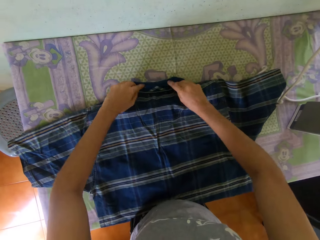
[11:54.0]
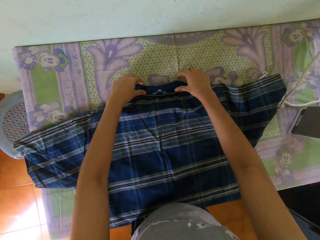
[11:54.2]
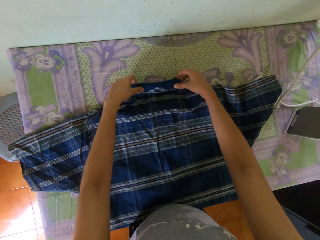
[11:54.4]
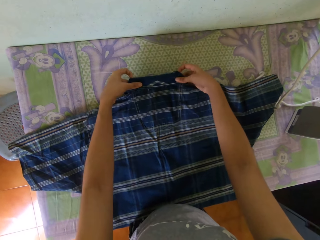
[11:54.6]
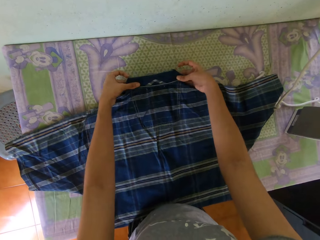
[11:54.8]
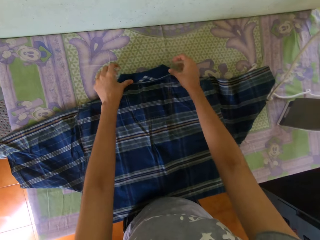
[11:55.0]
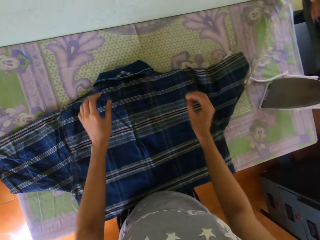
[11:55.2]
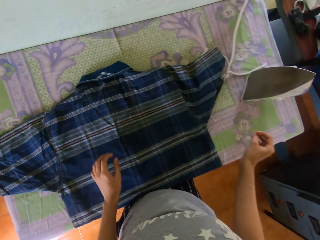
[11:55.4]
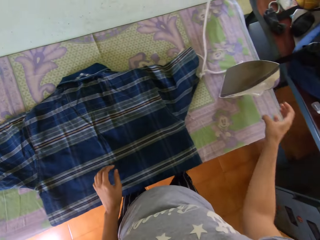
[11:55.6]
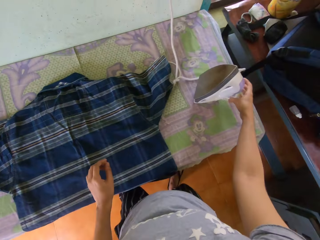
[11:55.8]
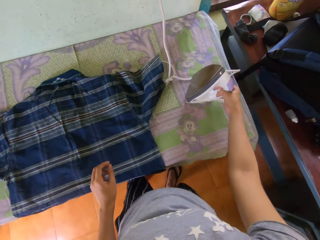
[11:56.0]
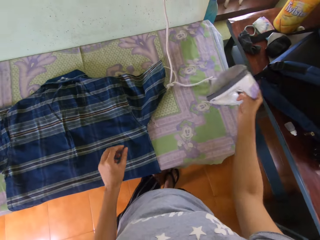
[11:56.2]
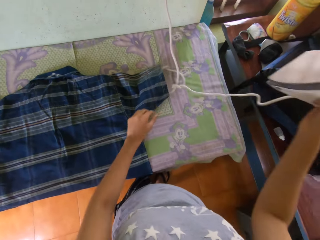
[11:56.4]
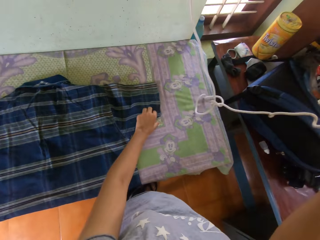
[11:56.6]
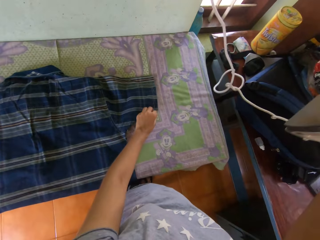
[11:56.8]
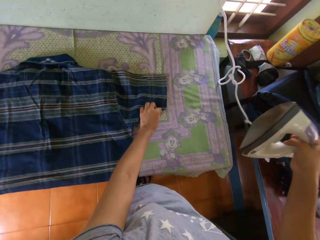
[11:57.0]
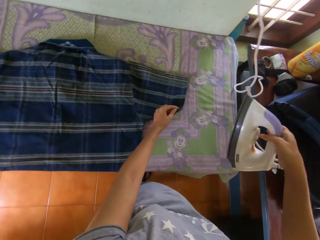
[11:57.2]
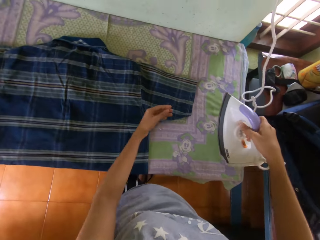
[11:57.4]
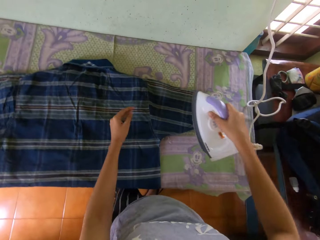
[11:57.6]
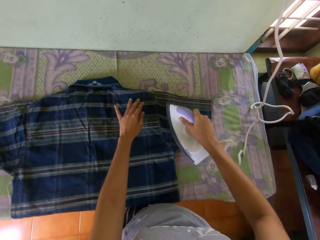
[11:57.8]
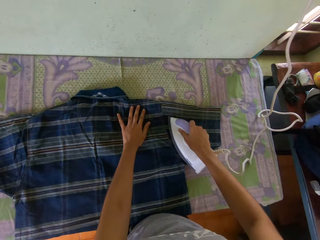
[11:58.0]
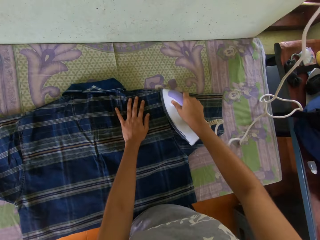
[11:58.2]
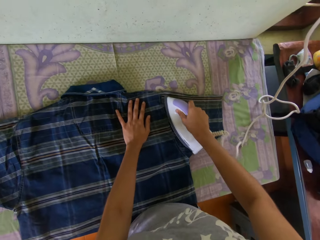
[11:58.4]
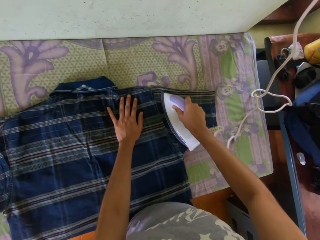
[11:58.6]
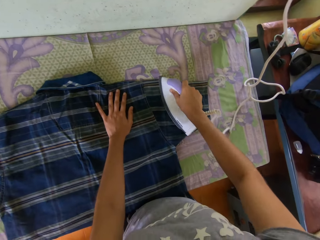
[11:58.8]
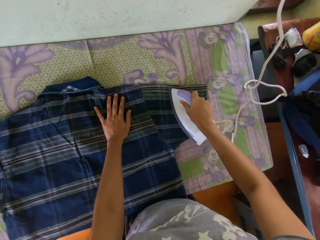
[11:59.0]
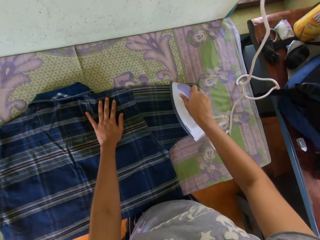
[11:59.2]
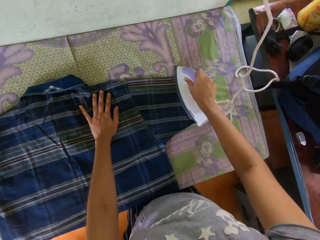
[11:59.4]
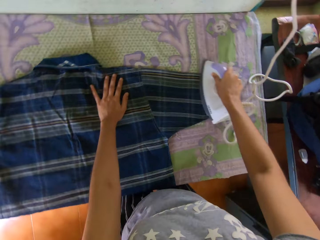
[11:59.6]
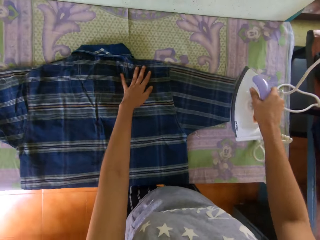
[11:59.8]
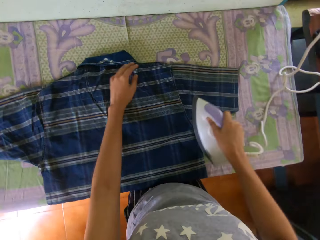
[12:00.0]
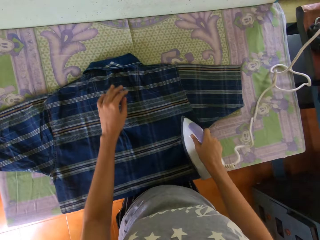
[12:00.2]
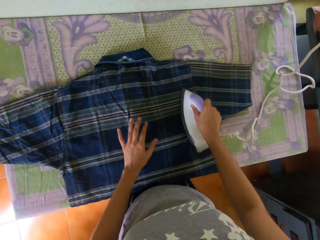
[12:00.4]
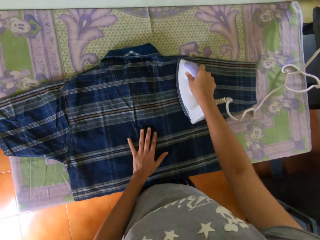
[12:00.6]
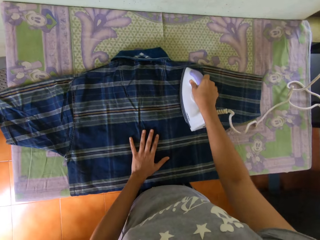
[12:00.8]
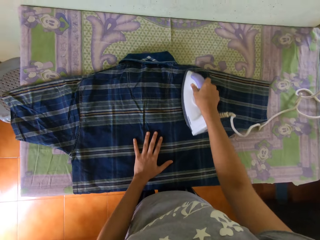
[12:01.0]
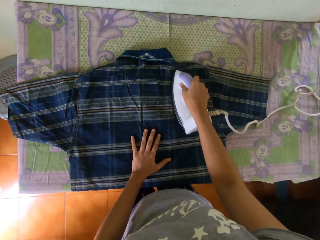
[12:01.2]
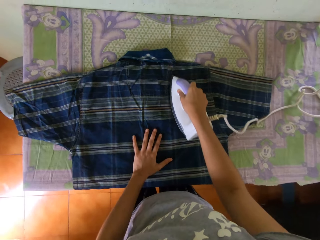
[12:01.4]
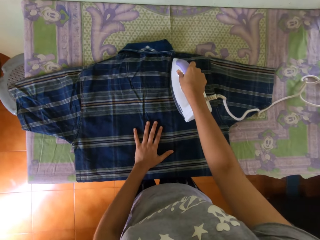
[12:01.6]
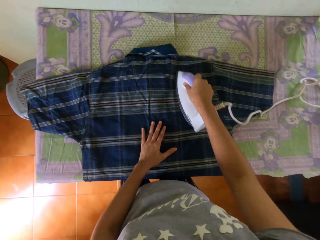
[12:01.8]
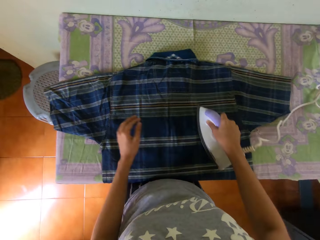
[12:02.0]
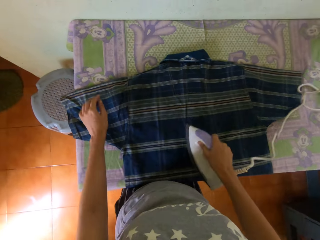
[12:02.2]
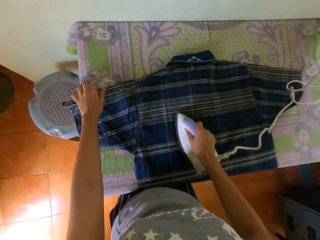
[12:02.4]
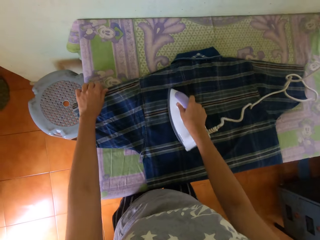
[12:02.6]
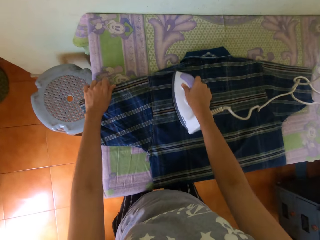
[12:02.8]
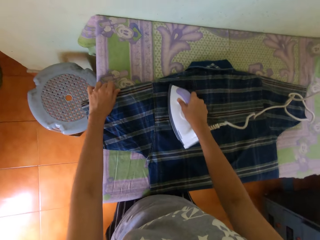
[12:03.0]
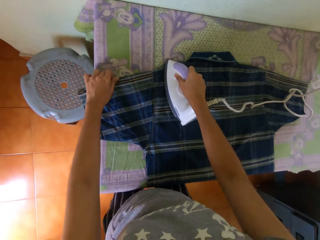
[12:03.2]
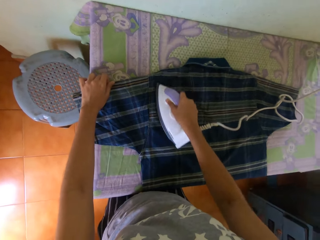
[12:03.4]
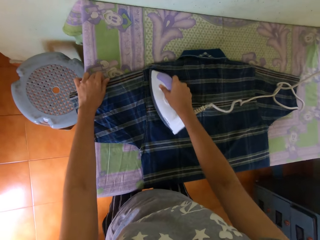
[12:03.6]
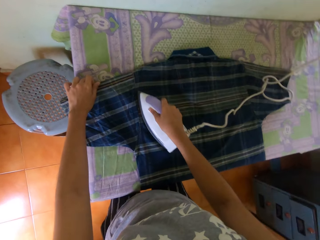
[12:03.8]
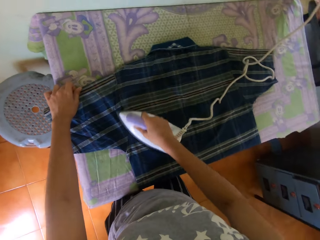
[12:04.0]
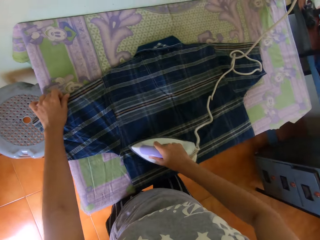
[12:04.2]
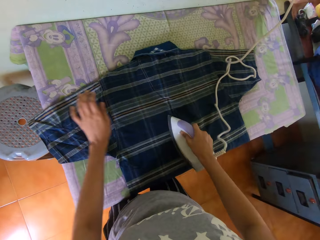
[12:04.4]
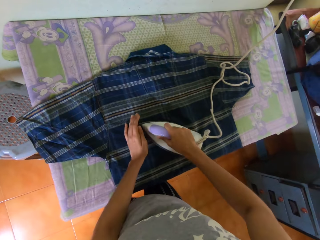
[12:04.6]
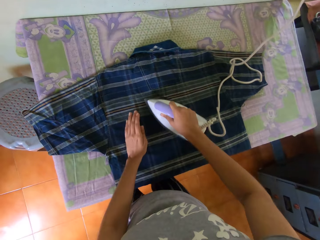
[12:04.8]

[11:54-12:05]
The camera wearer pulls the shirt. He folds the shirt. He picks the iron from the ironing-board with his right hand. He adjusts the shirt on the ironing-board with his left hand. He presses the shirt on the ironing-board with the iron in his right hand, and places his left hand on the shirt on the ironing-board. He removes his left hand from the shirt on the ironing-board. He adjusts the shirt on the ironing-board with his left hand.

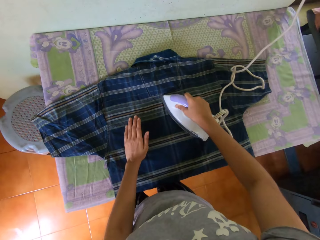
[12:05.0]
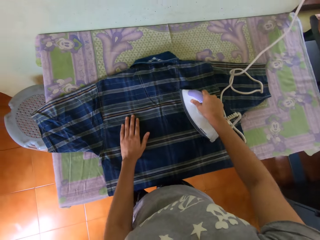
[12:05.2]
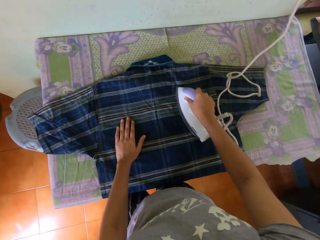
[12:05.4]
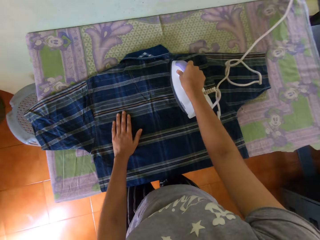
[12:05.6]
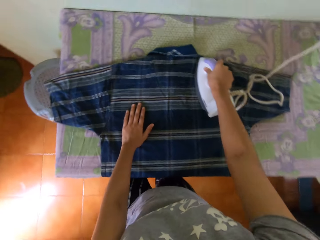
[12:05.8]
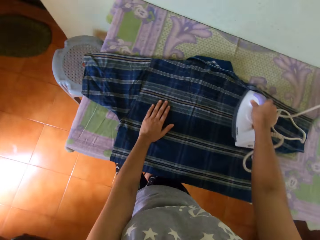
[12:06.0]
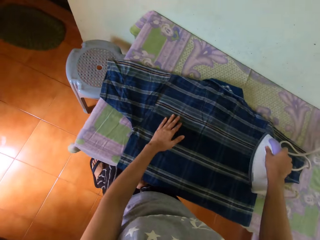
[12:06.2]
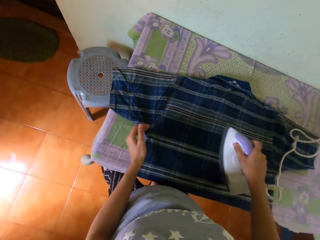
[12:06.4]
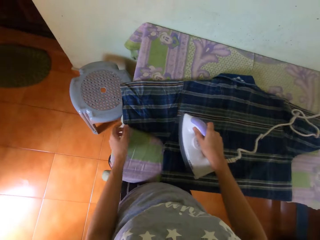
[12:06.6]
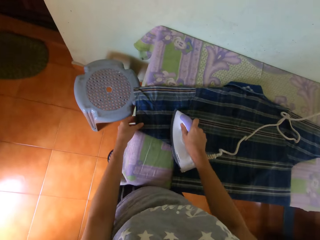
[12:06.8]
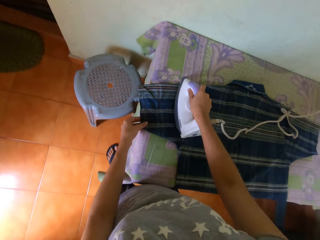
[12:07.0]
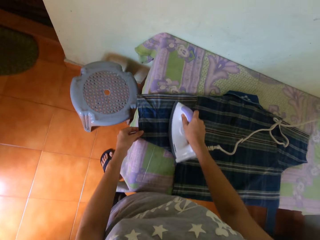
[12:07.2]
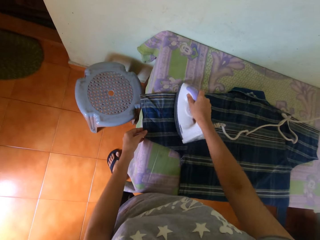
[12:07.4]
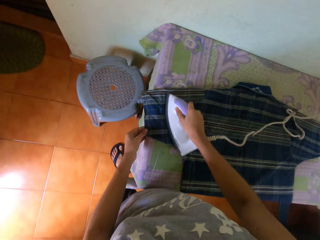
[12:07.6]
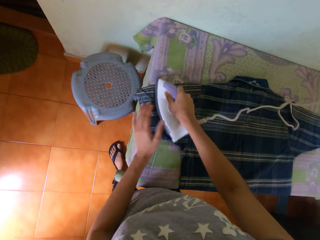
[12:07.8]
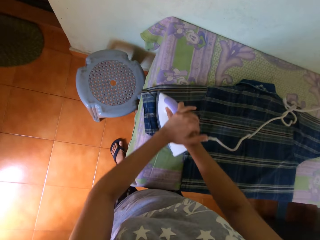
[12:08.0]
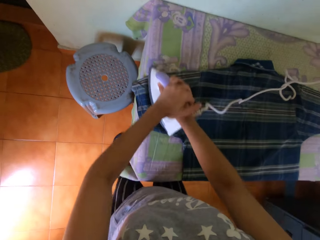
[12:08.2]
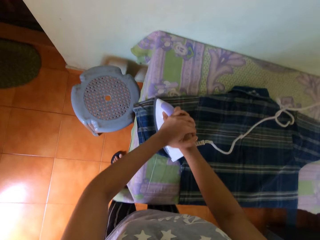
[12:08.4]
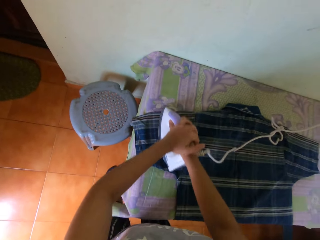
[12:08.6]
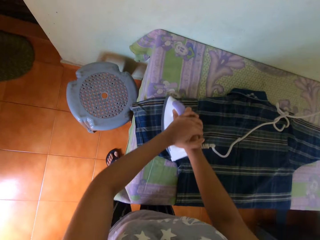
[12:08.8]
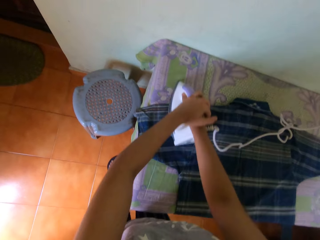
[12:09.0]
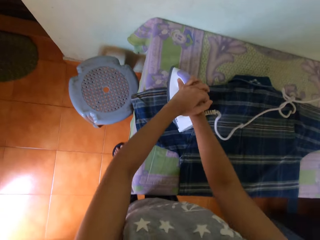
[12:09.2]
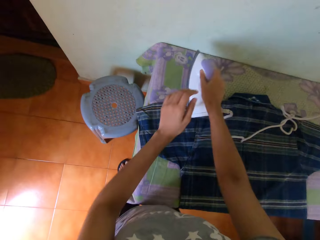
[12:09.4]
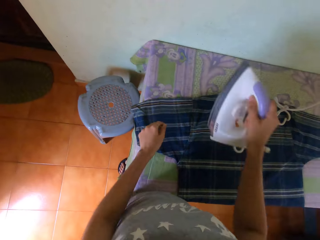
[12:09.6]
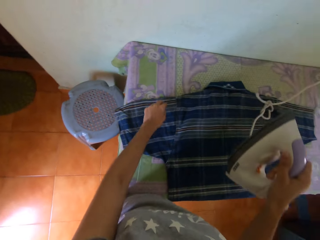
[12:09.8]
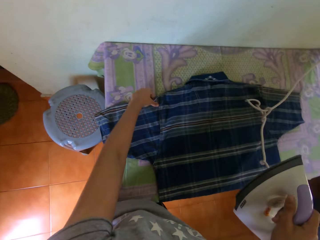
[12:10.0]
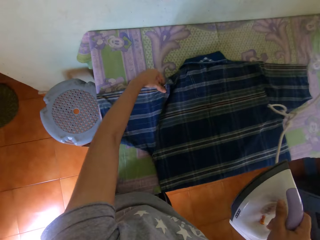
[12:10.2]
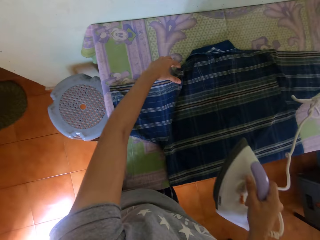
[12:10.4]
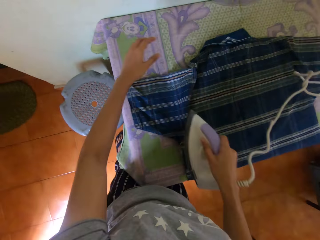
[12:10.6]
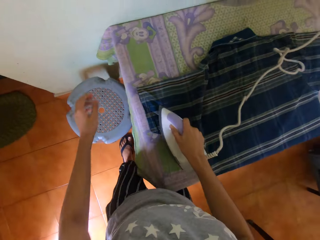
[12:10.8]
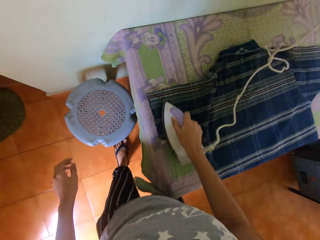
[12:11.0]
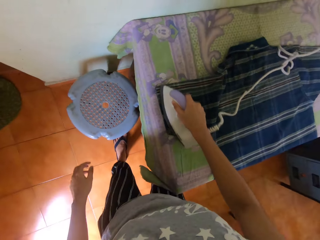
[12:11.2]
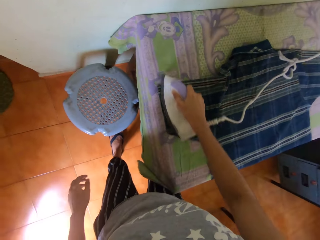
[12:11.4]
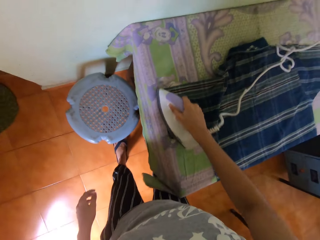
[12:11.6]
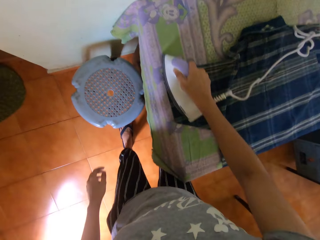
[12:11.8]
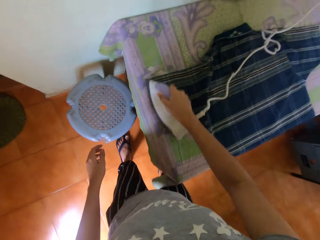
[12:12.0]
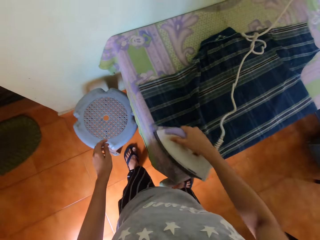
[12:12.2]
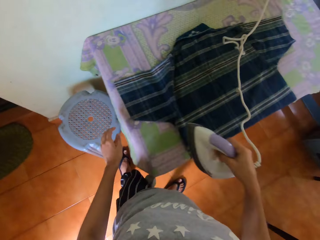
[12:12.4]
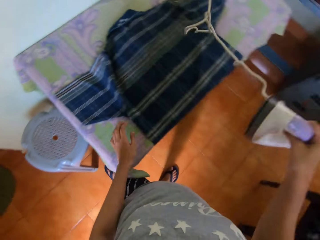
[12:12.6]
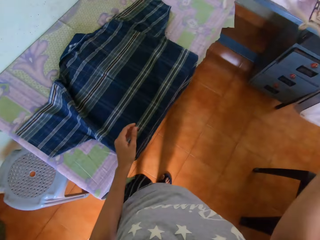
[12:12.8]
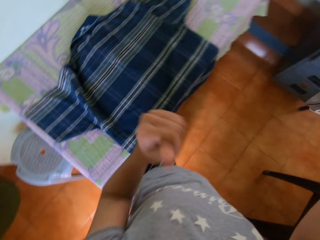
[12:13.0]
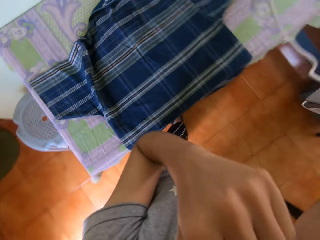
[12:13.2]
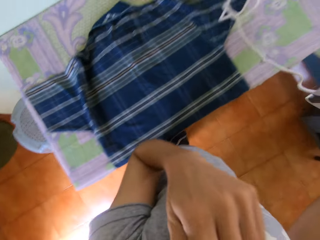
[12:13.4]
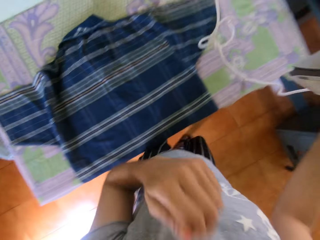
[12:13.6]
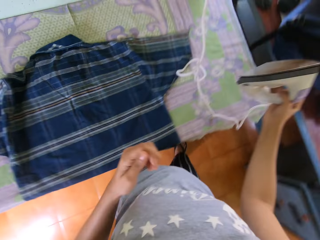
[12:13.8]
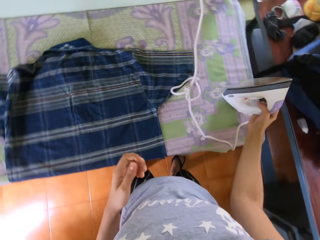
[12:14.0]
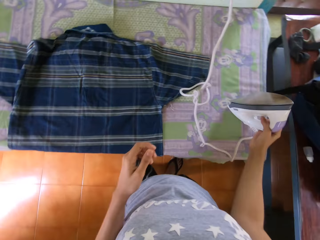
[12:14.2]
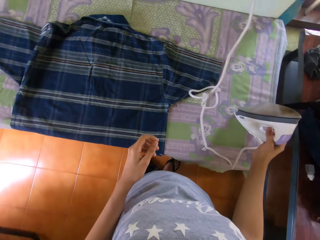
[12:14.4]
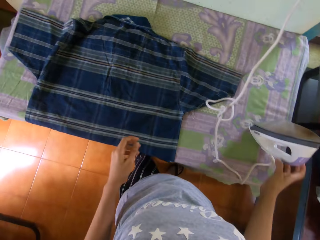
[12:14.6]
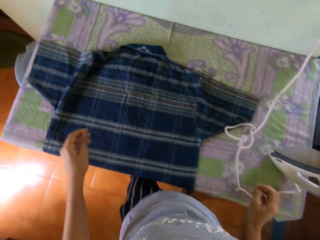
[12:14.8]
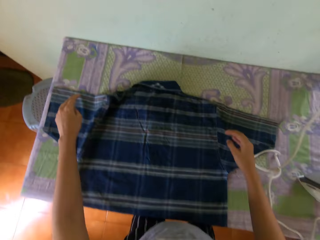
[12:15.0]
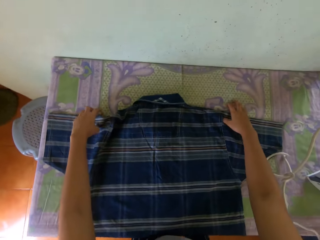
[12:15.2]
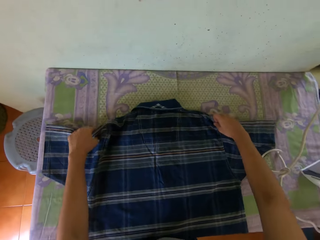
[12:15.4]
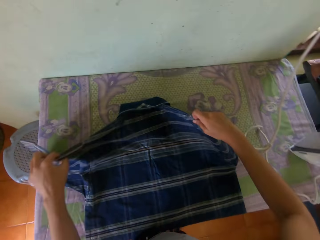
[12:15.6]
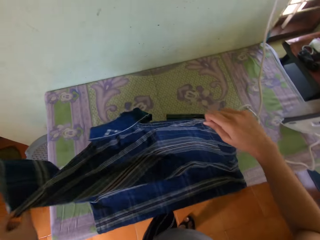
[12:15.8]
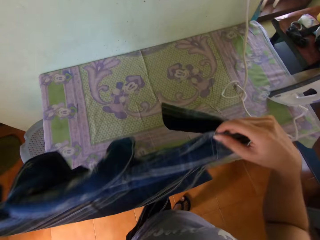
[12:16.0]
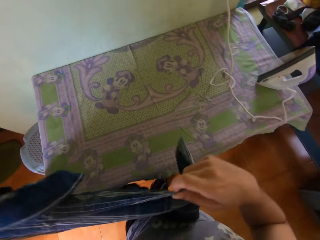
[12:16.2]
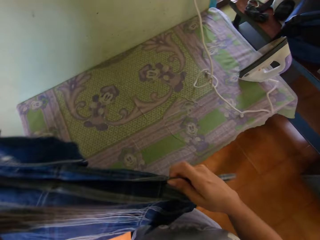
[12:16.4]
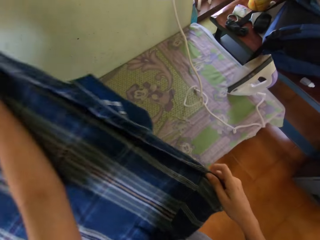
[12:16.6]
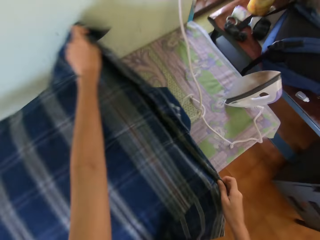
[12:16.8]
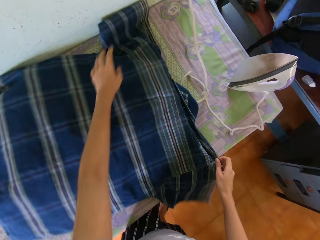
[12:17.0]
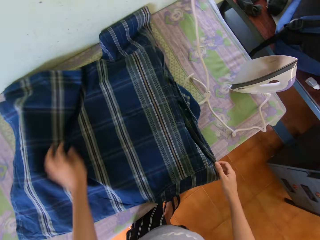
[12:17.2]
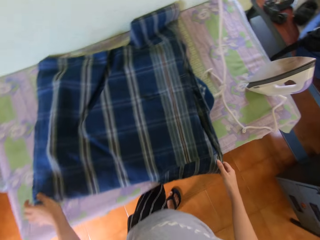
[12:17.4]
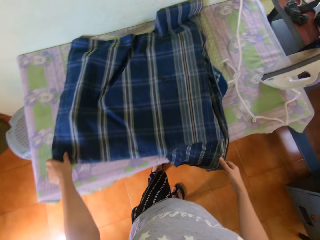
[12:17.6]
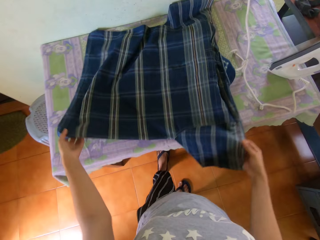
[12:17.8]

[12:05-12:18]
The camera wearer places his left hand on the shirt on the ironing-board. He removes his left hand from the shirt on the ironing-board. He adjusts the shirt on the ironing-board with his left hand. He presses the shirt on the ironing-board with the iron in his hands. He removes his left hand from the iron on the shirt on the ironing-board. He adjusts the shirt on the ironing-board with his left hand. He presses the shirt on the ironing-board with the iron in his right hand. He cleans his nose with his left hand. He drops the iron in his right hand on the ironing-board. He picks the shirt from the ironing-board with his hands. He spreads the shirt in his hands on the ironing-board. He places the shirt on the table.
